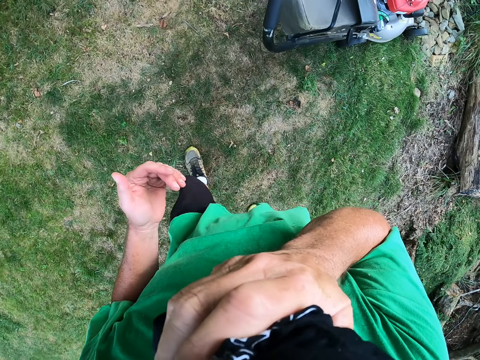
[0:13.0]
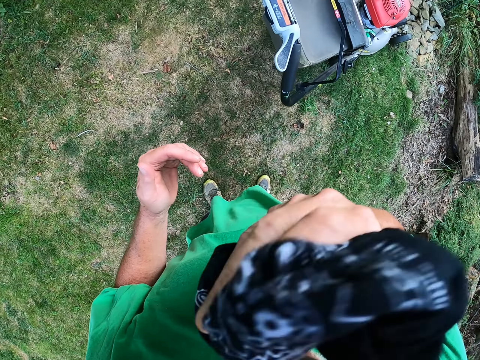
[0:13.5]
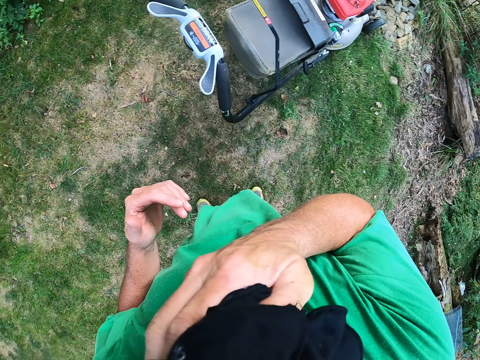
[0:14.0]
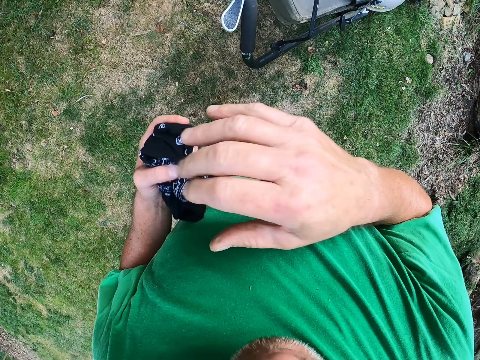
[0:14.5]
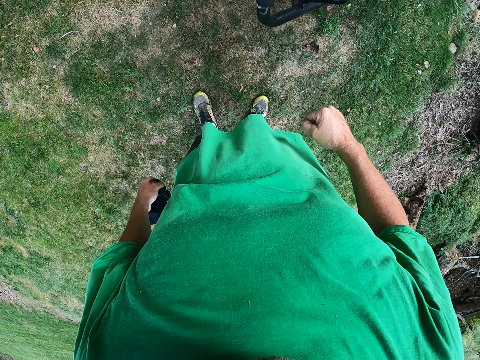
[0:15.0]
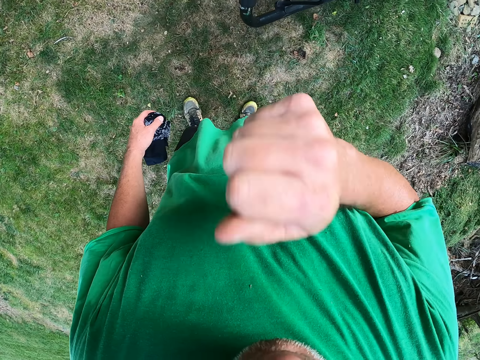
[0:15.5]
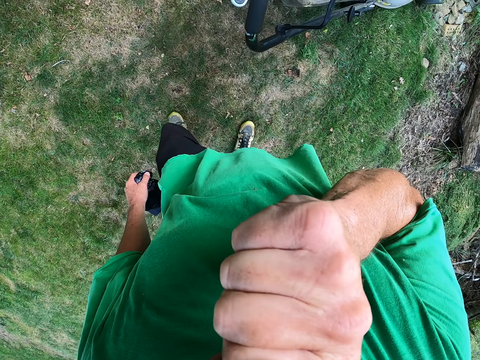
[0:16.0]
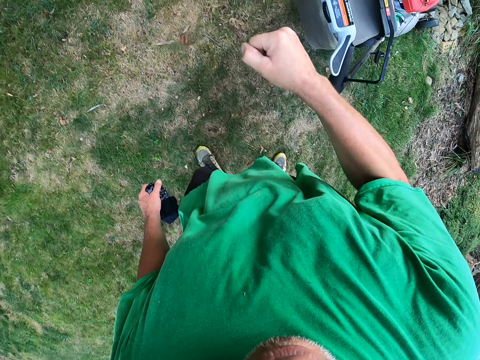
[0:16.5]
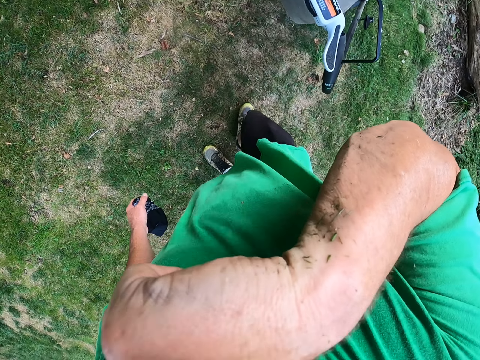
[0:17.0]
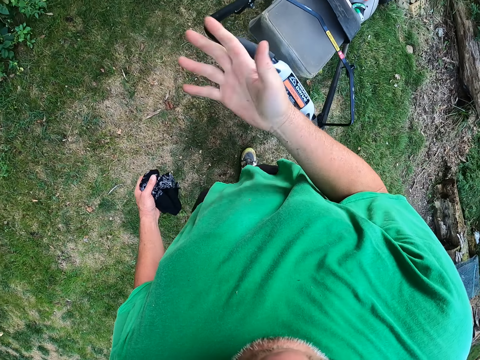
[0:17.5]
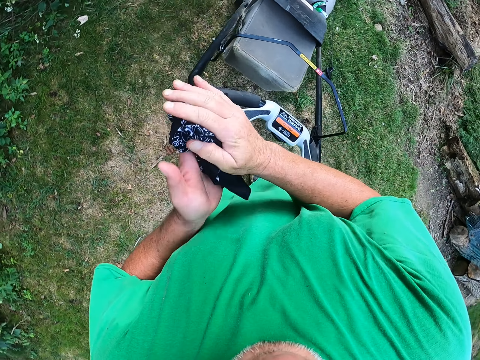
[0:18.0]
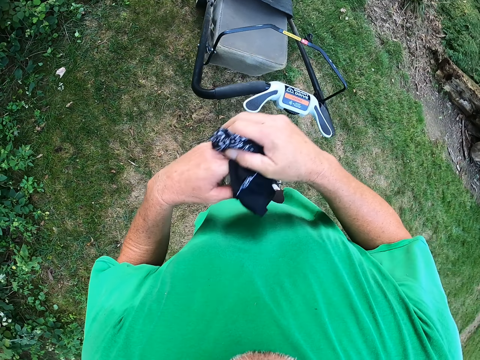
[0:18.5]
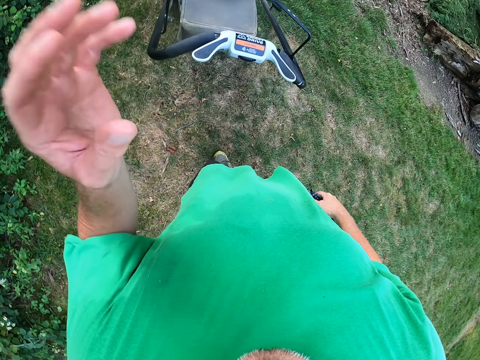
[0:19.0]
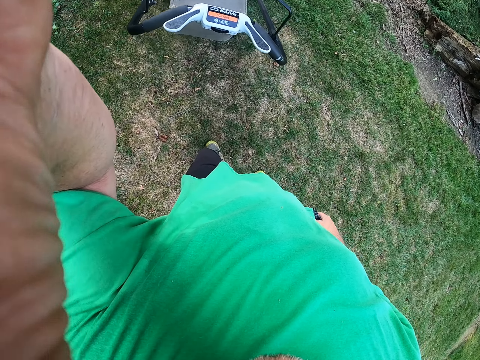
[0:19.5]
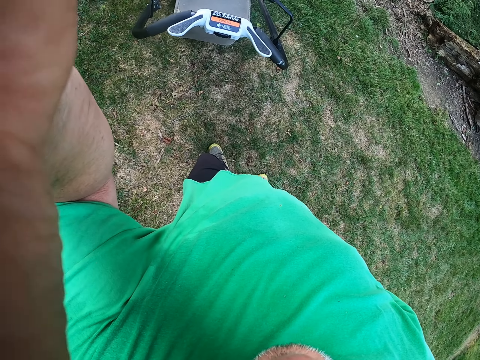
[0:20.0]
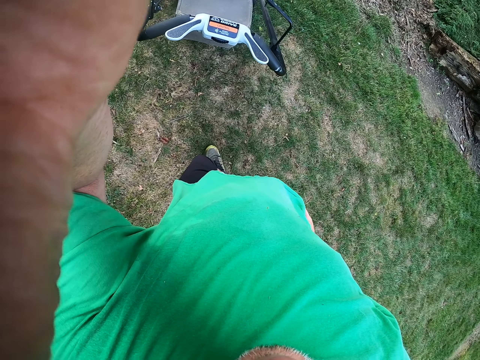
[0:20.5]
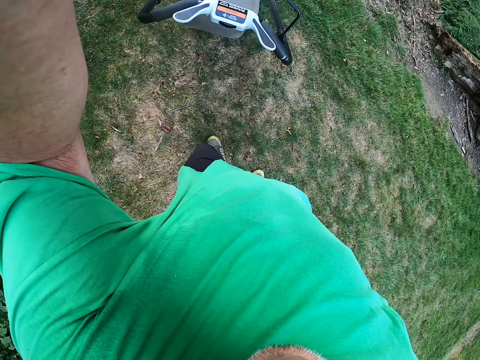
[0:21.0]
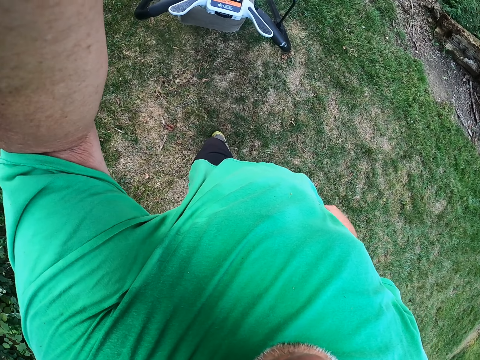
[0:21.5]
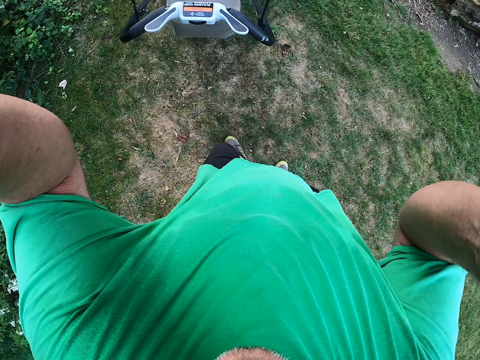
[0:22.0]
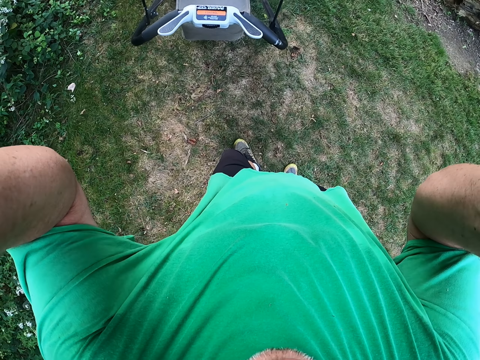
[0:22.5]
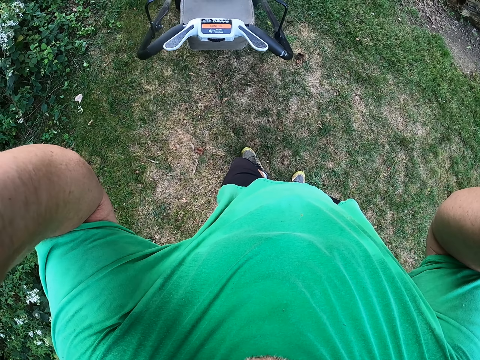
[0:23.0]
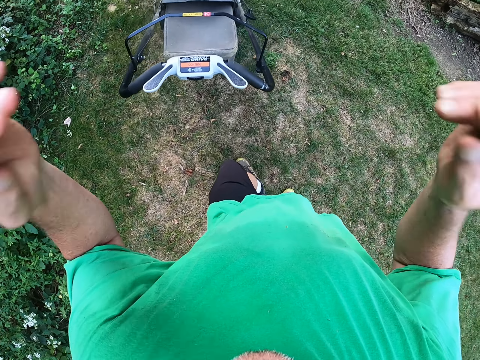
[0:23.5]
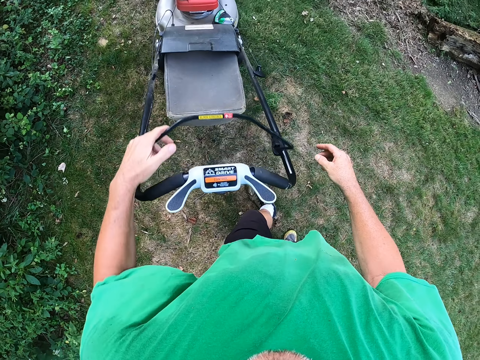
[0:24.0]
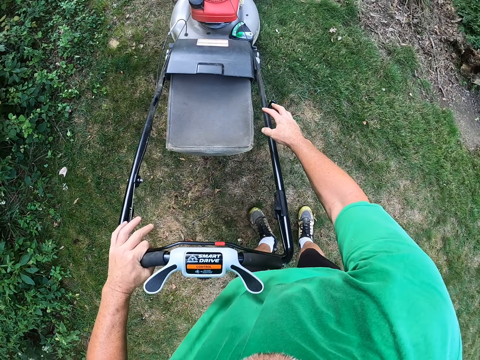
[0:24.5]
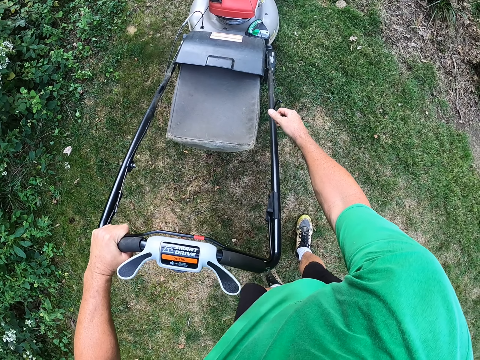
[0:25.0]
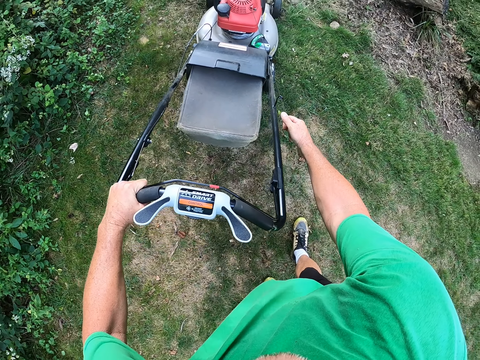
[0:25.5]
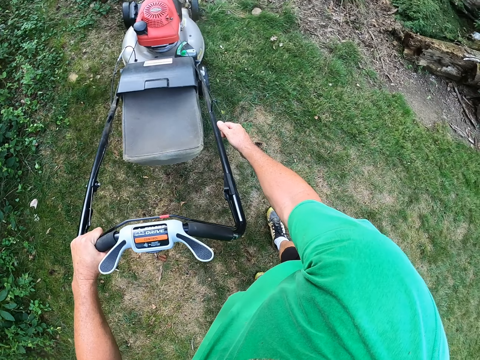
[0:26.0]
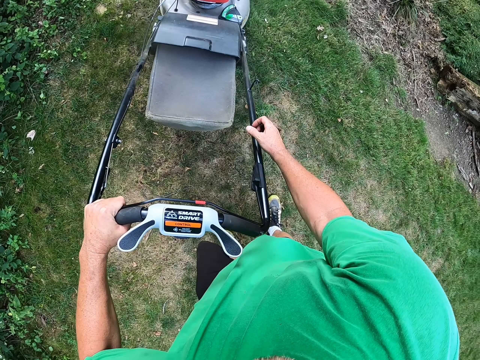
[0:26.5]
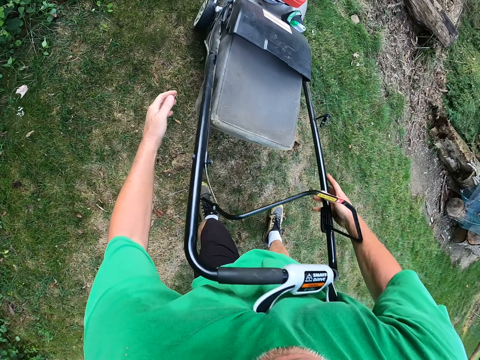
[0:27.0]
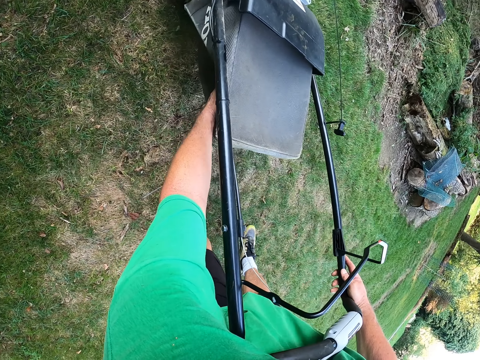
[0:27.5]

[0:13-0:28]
The camera wearer cleans the face with a cloth. They adjust the camera. They hold the lawn mower. They pull the mower string.

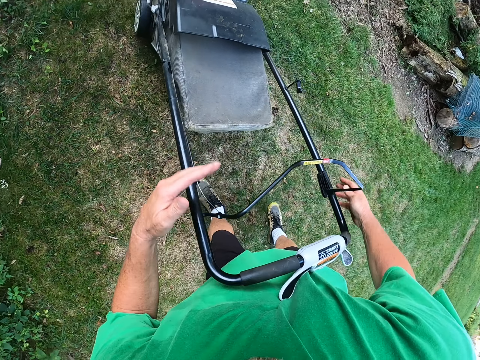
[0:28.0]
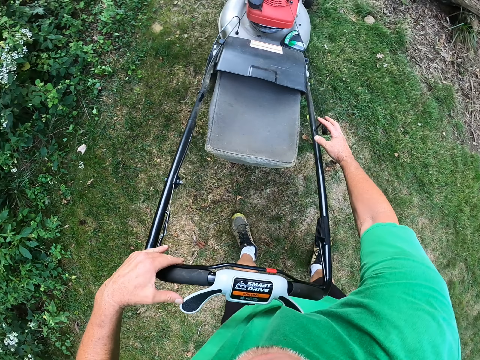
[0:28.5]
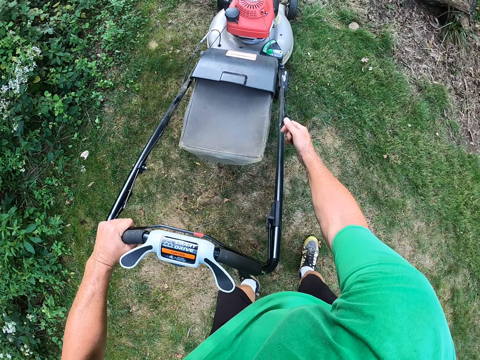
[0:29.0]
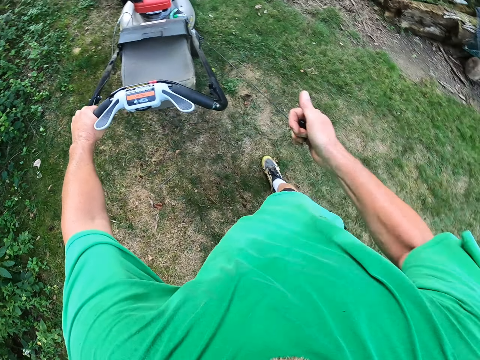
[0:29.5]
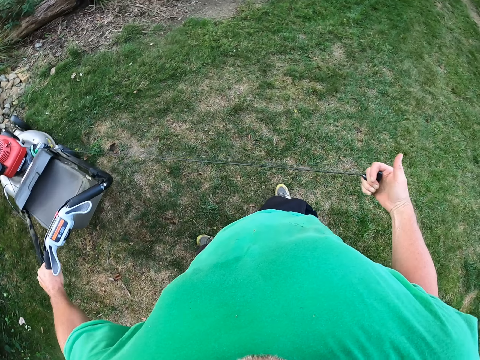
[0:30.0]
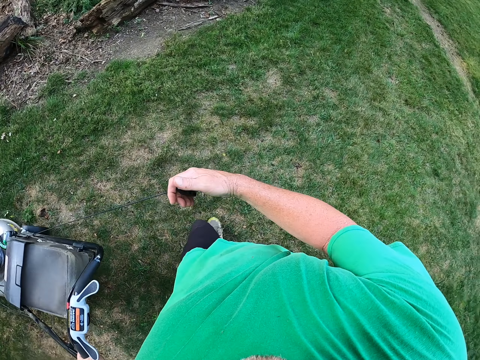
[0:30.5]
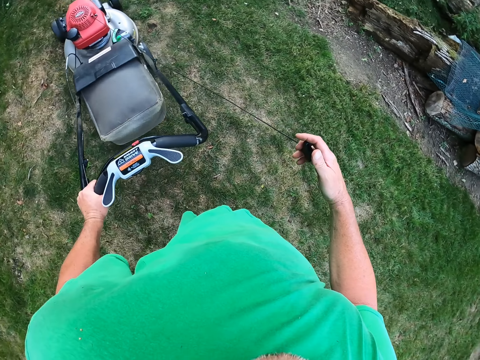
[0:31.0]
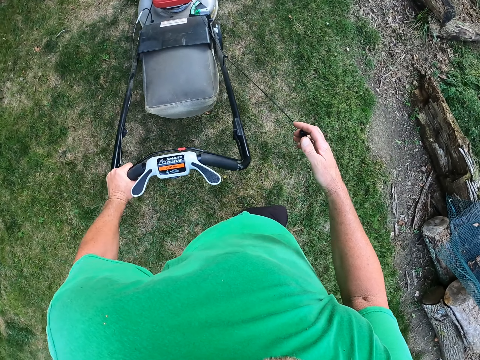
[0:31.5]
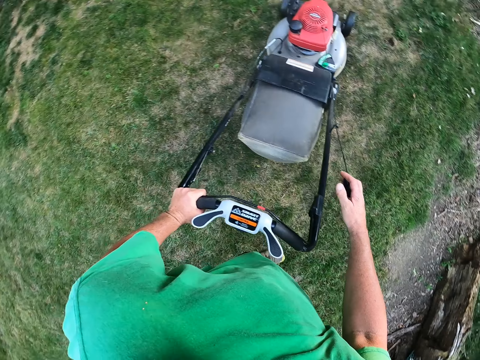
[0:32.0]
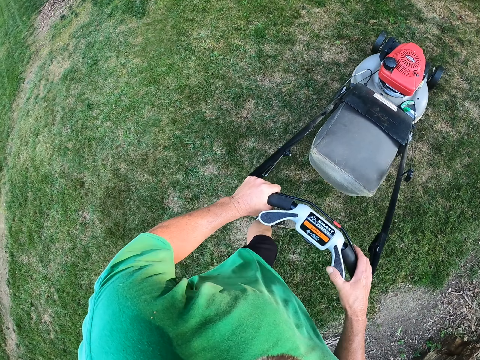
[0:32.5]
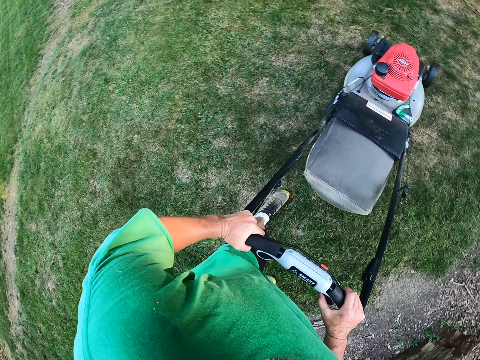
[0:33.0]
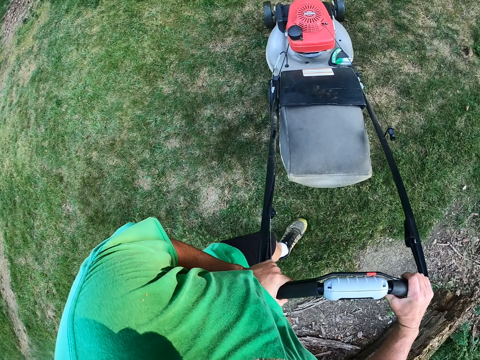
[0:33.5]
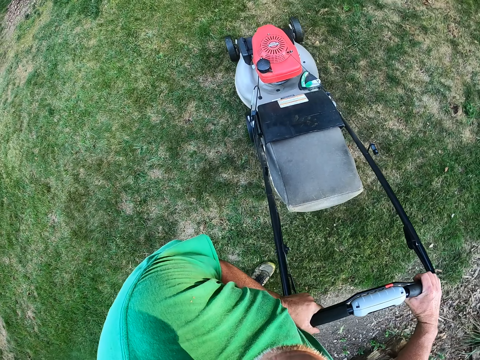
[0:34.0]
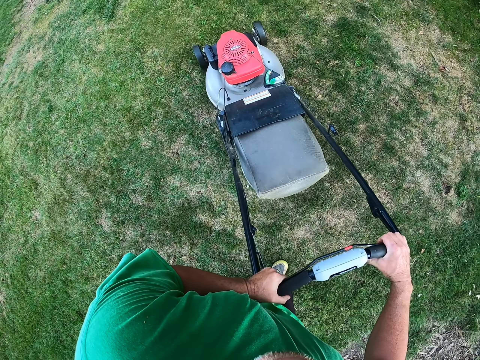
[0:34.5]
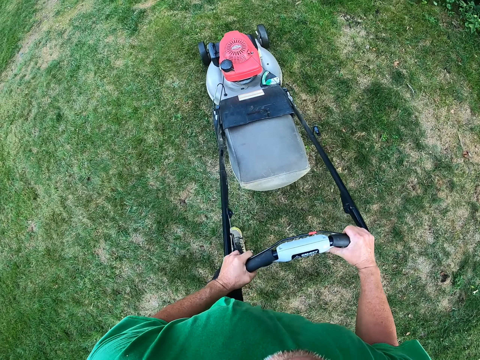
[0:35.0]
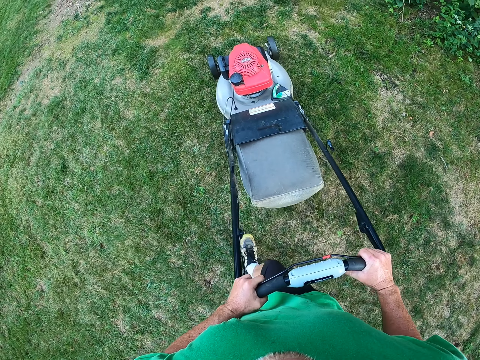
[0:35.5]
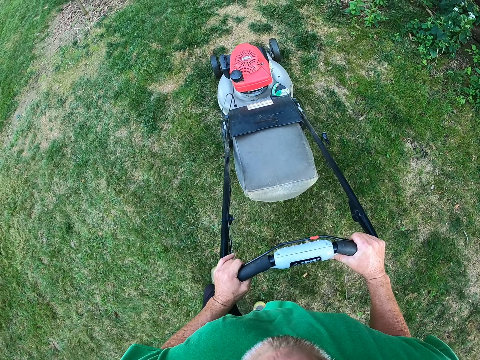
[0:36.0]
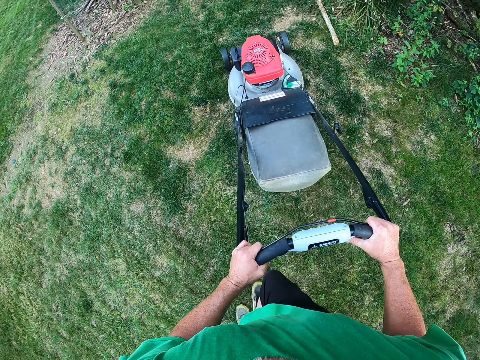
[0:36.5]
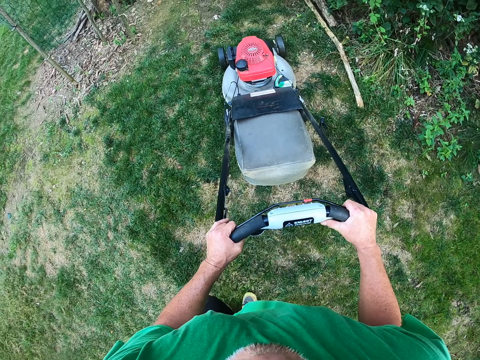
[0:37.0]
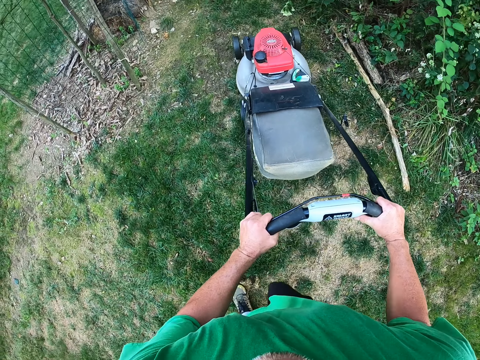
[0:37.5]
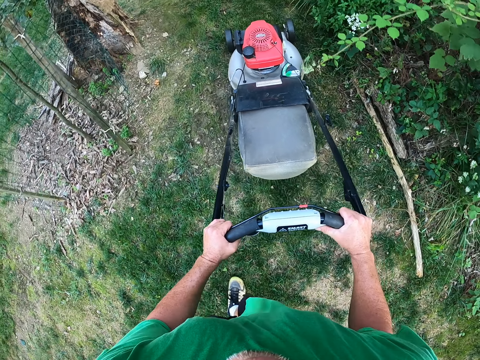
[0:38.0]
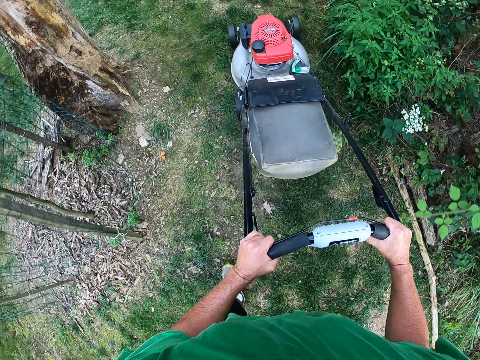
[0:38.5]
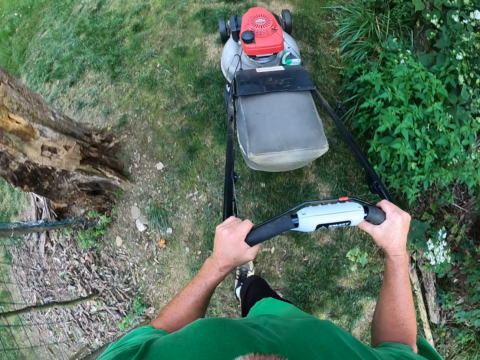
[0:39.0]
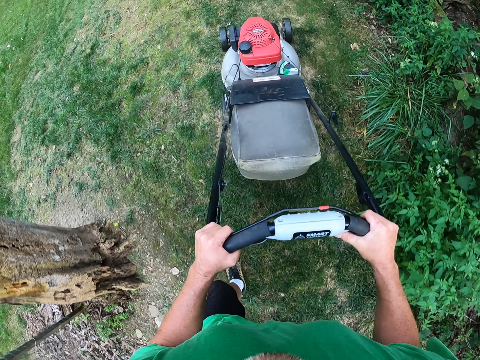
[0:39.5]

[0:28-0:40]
The camera wearer puts the lawn mower on. They pull the lawn mower. They cut grass with the lawn mower.
